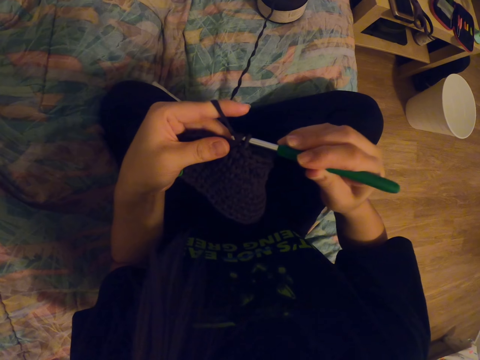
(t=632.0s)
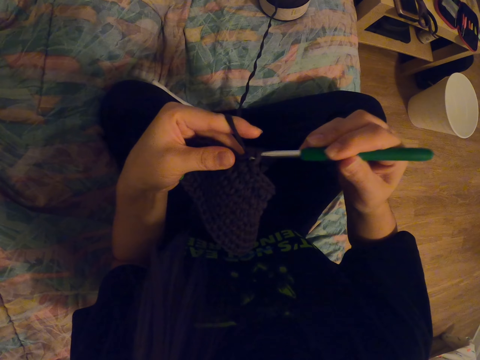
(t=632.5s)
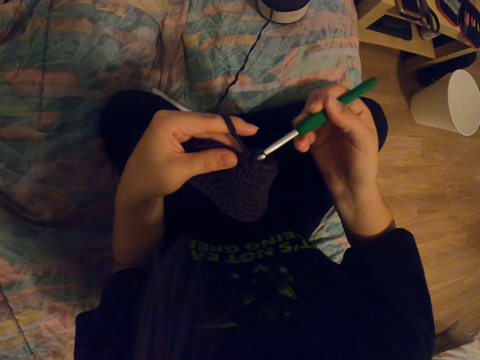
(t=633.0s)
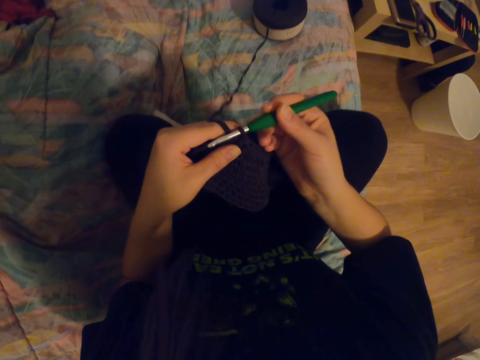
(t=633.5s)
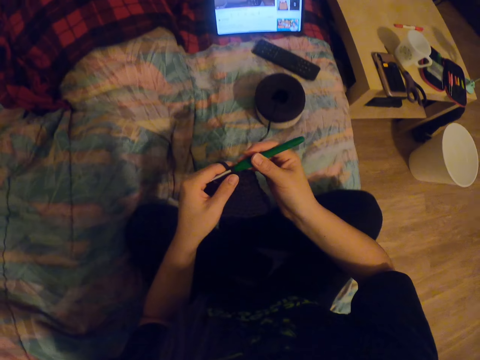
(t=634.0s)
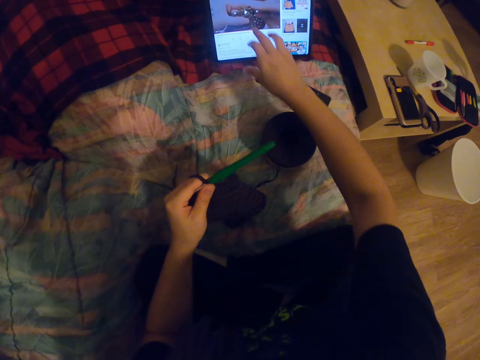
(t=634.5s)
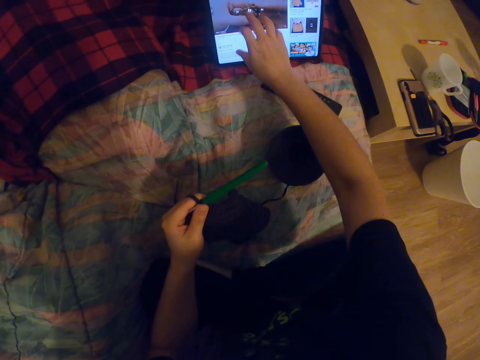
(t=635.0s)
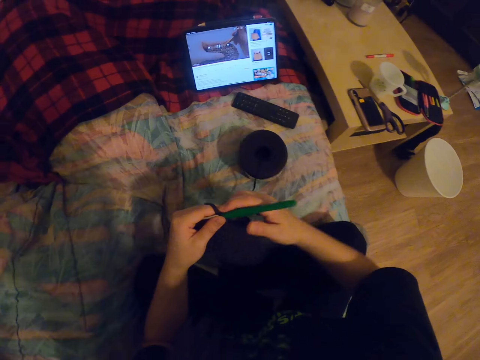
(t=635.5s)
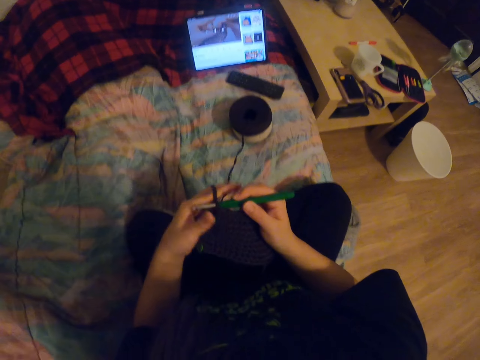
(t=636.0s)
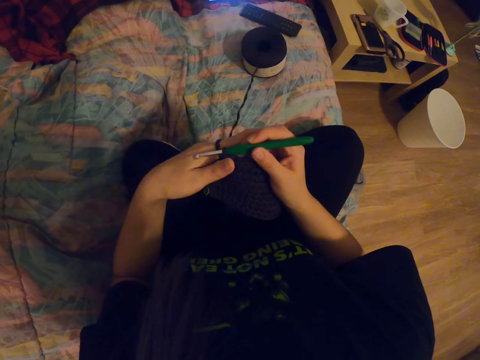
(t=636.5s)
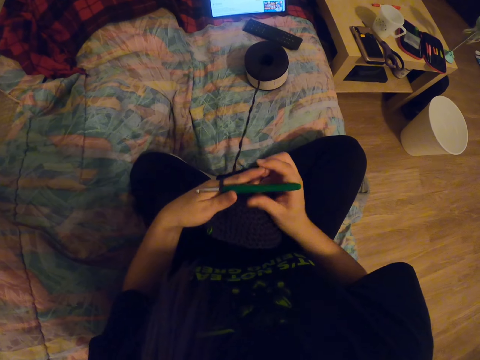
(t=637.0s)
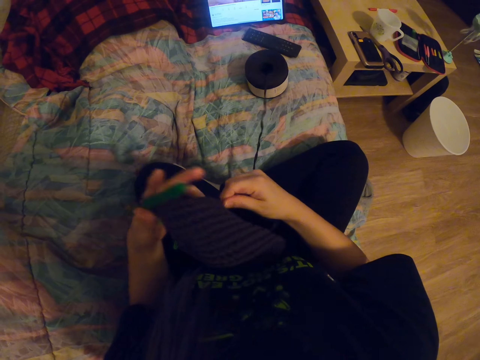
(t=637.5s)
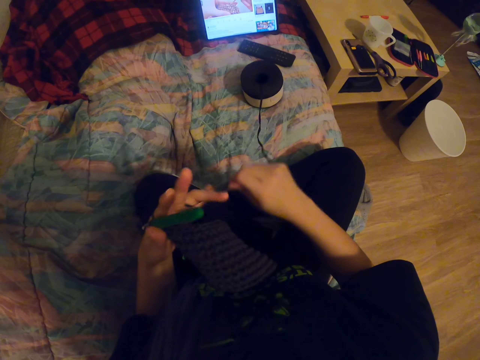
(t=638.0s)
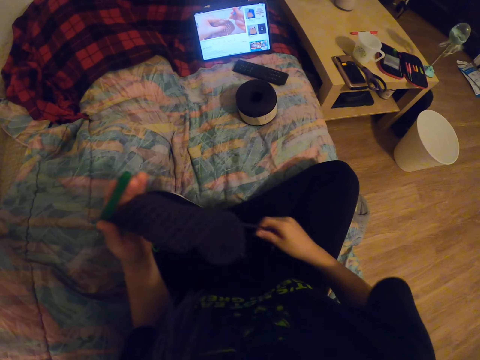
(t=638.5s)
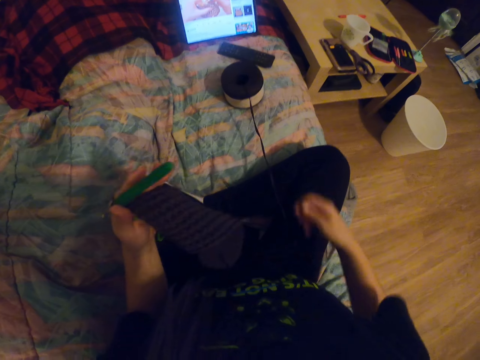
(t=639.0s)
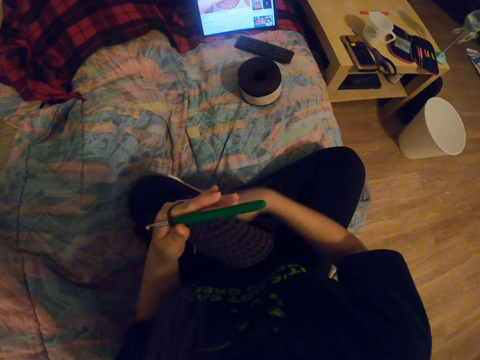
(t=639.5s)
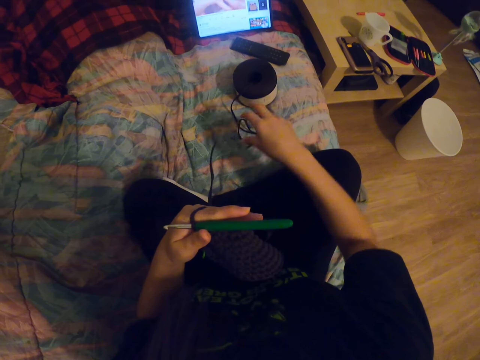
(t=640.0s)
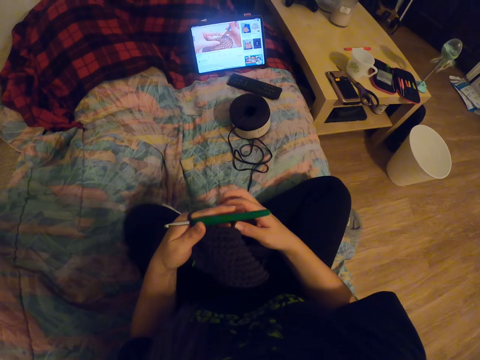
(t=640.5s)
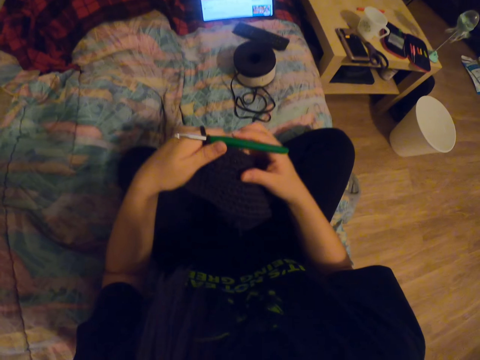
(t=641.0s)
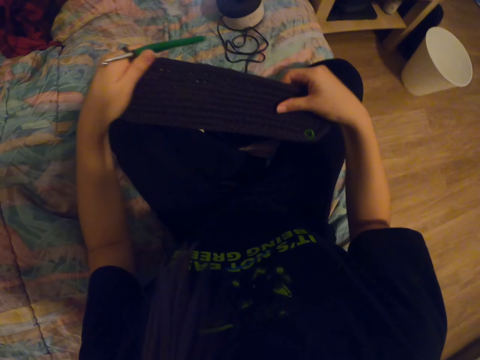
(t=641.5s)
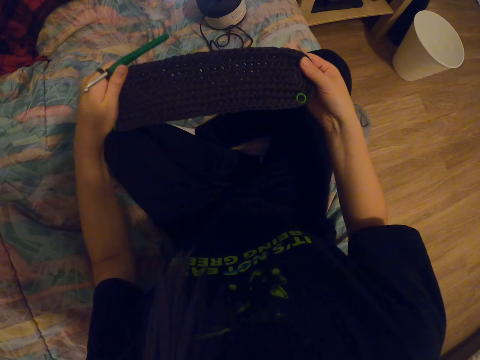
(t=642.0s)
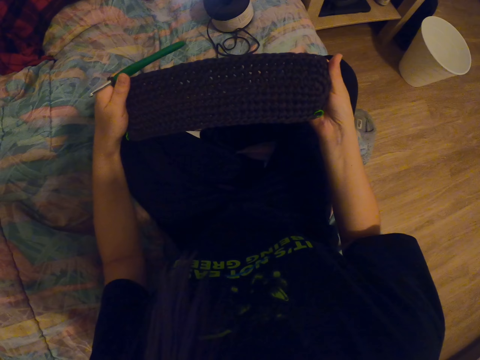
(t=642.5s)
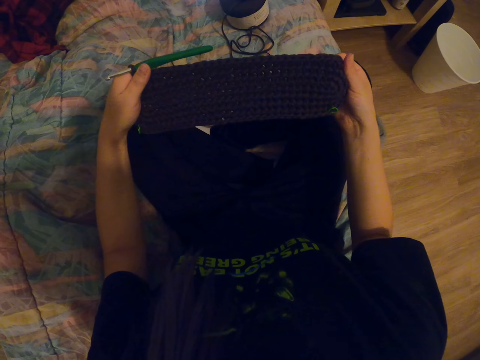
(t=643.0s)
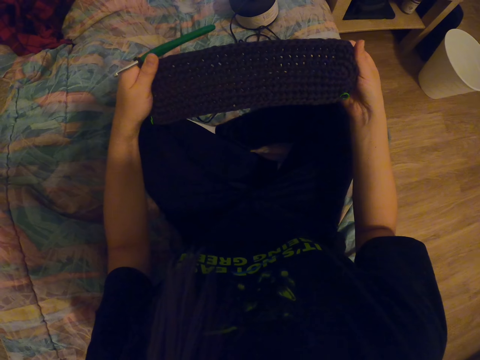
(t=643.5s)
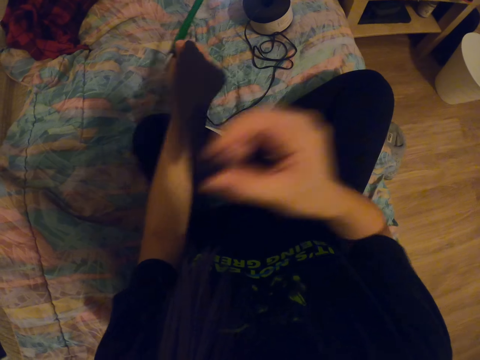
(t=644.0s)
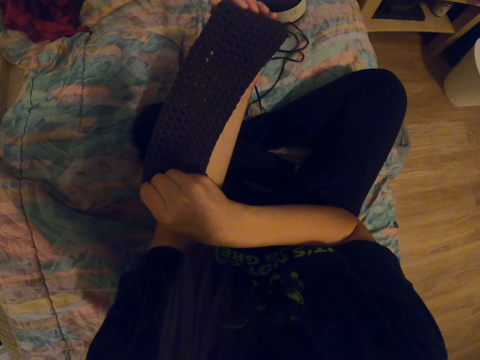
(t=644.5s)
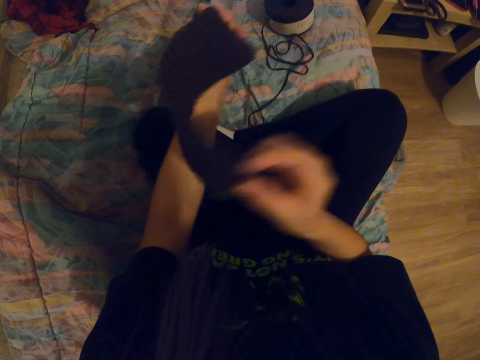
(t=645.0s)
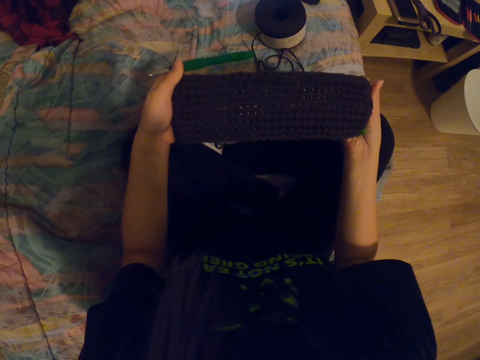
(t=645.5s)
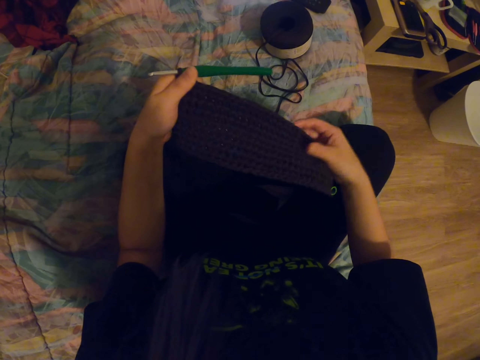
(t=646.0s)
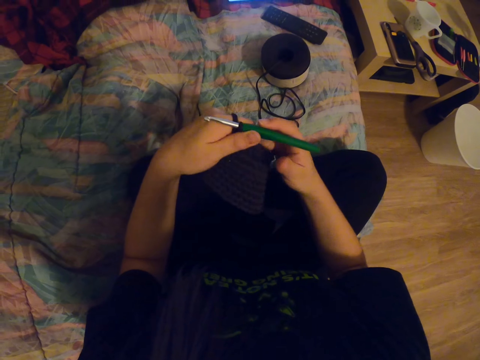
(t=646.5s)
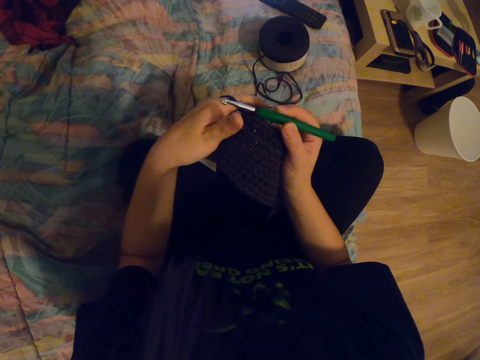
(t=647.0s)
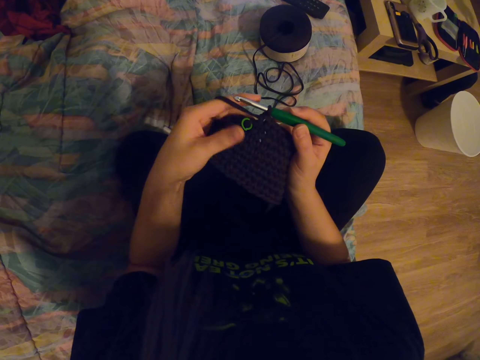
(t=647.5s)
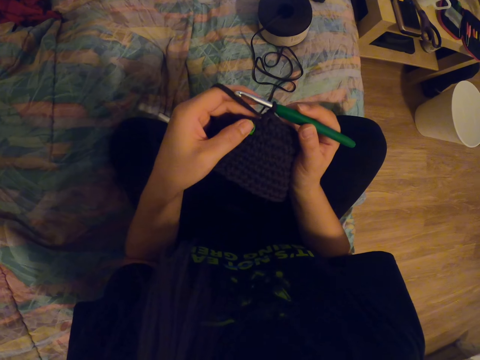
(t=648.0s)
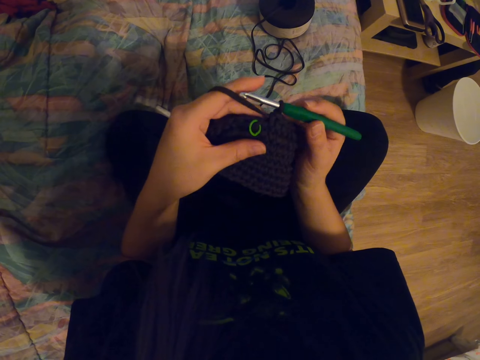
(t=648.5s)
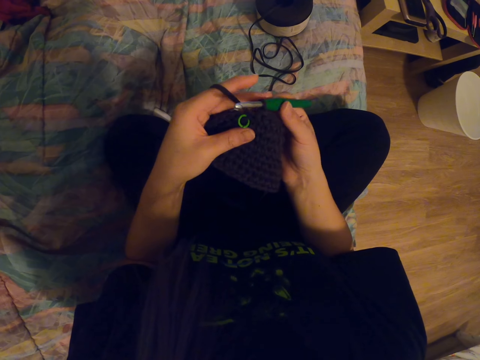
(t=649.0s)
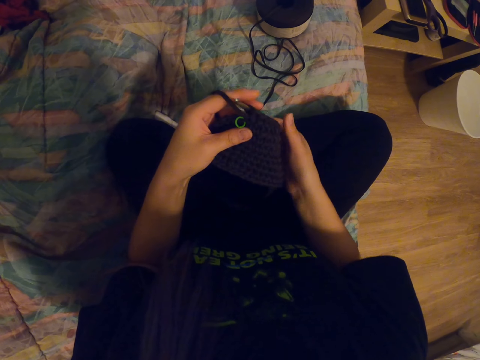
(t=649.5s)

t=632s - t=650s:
The camera wearer looks at the tablet. They operate the tablet. They hold the crochet hook. They pull the yarn thread. They check the knitted thread or garment. They turn the garment. They check the garment. They turn the garment. They check the garment. They check something on the garment.

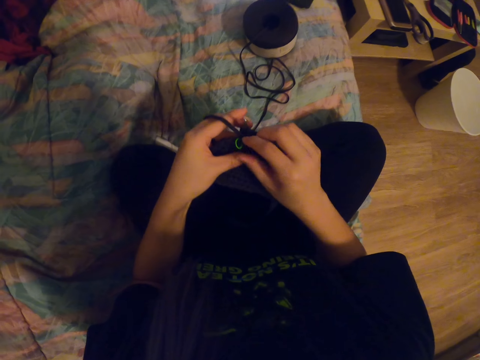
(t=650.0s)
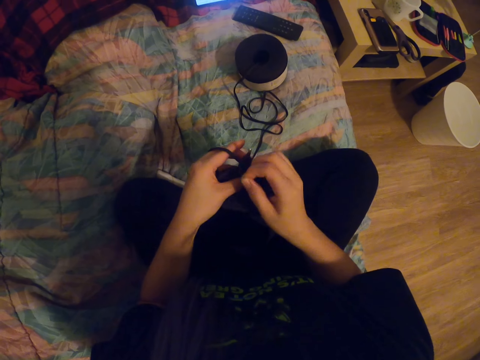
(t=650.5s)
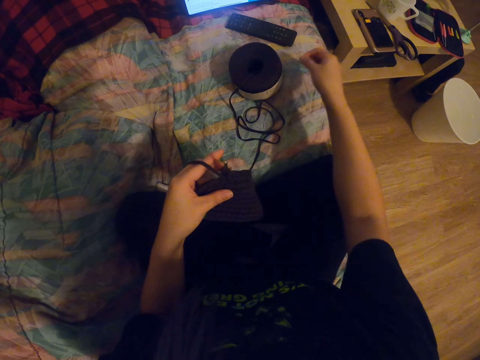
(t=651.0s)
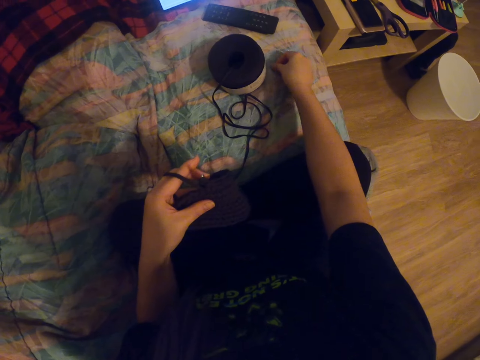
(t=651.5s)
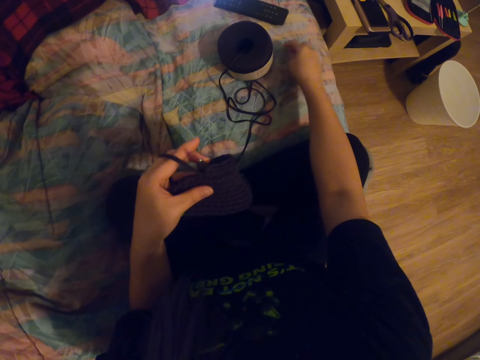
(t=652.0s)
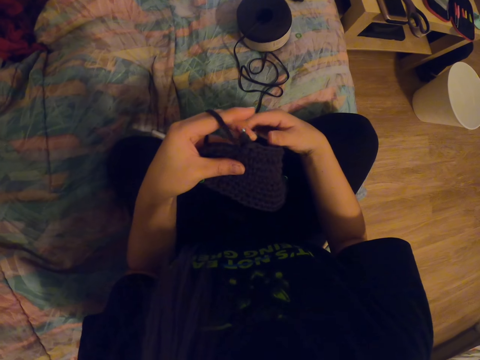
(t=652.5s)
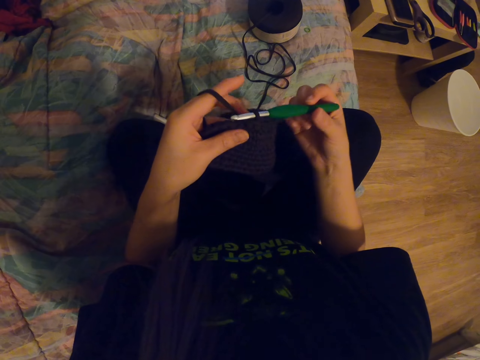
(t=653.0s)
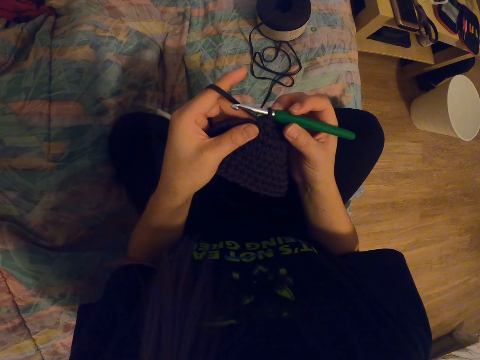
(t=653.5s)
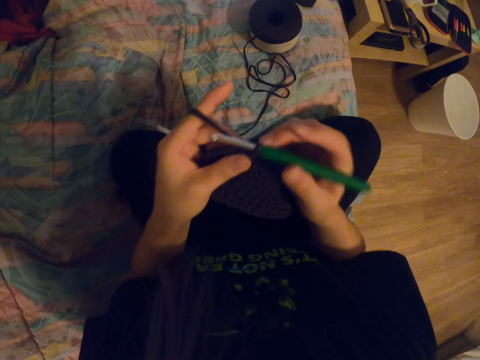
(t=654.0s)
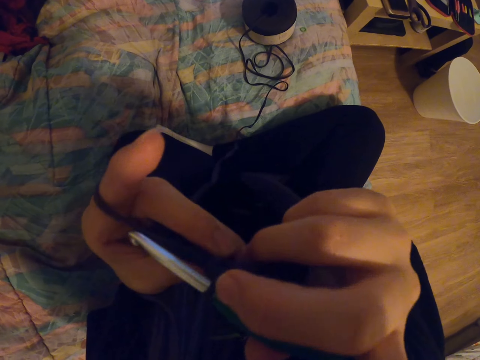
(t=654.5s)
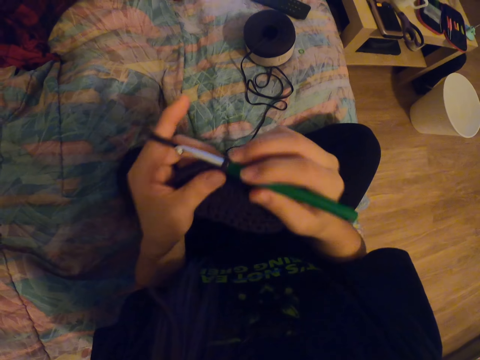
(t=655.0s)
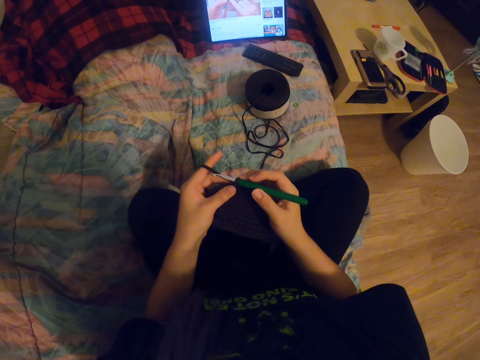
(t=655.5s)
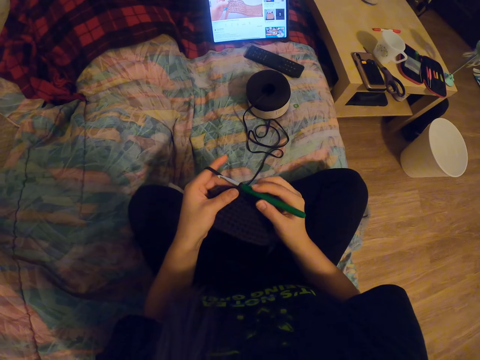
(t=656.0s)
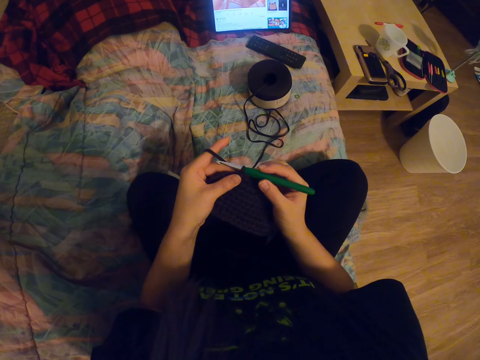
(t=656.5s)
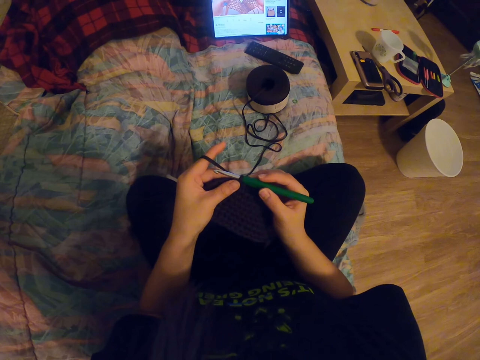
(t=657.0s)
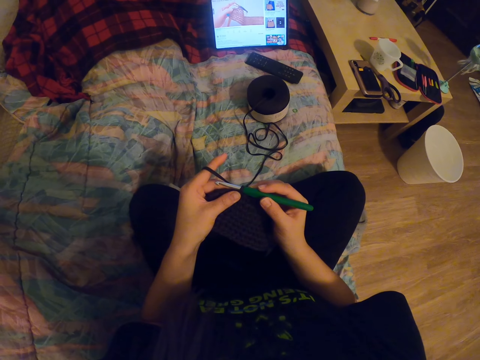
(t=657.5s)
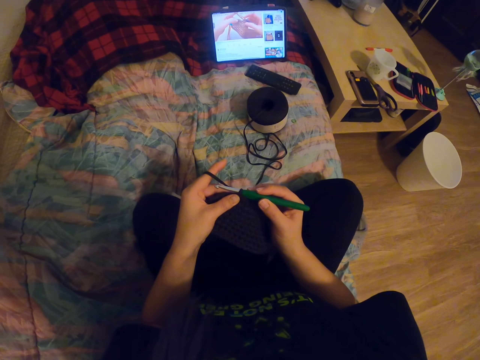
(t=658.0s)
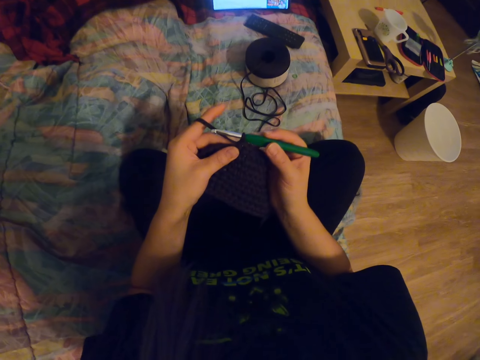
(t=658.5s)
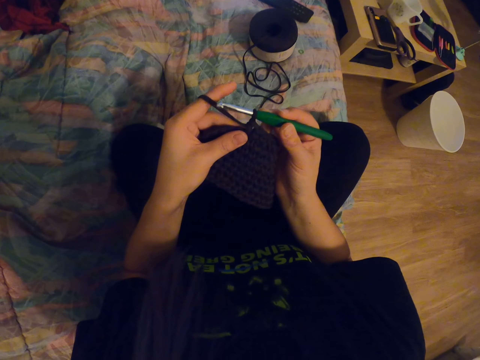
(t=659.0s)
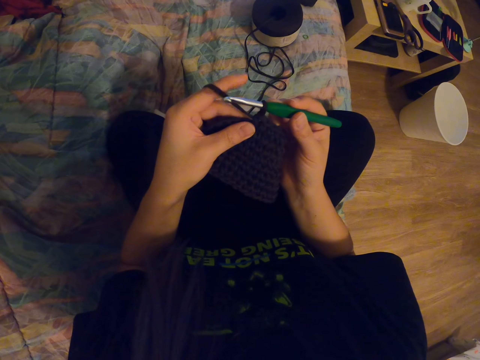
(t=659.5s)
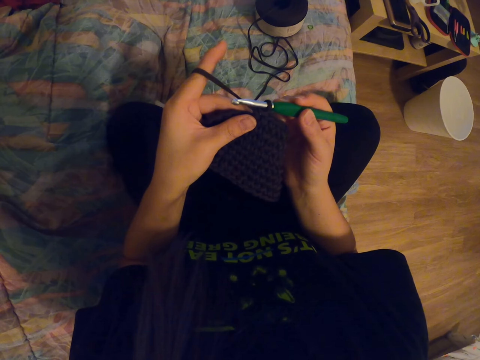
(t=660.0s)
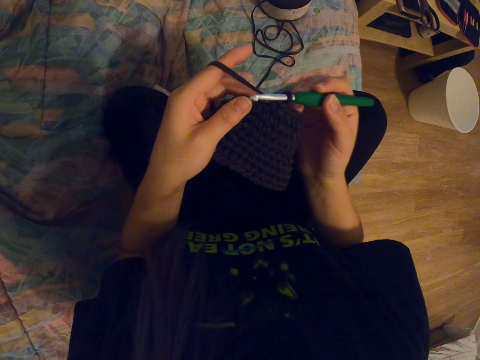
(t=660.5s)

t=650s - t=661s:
The camera wearer removes a clip from the garment. They place the garment on the bed. They place the clip on the mattress. They hold the crochet hook. They touch something. They look at the tablet. They look at the garment.
